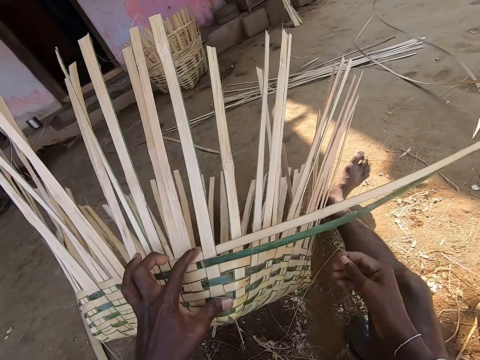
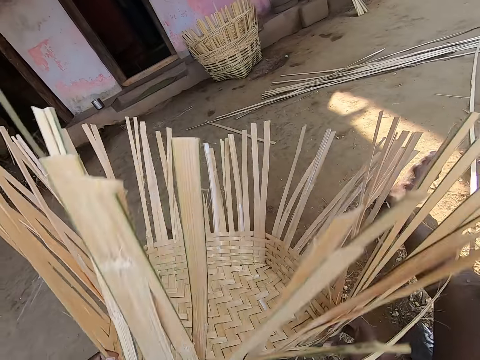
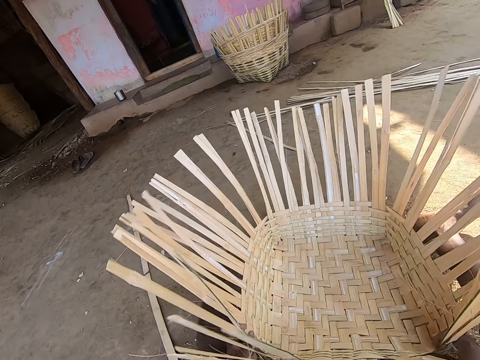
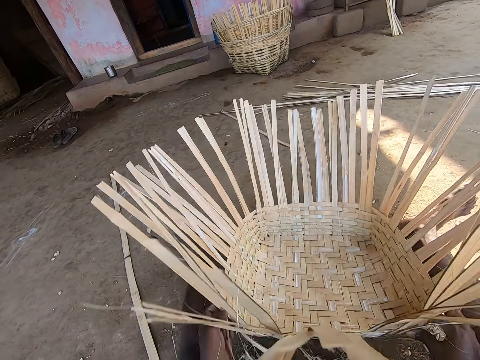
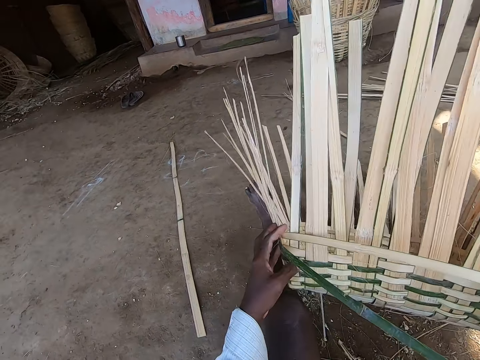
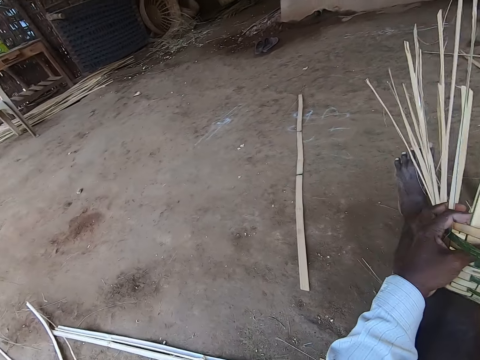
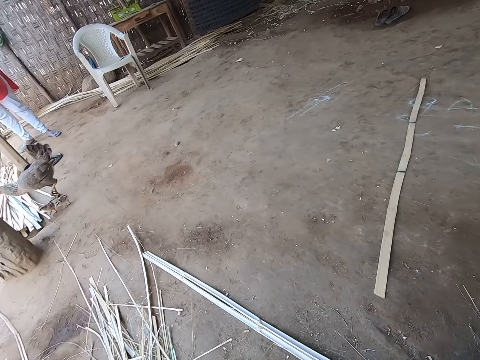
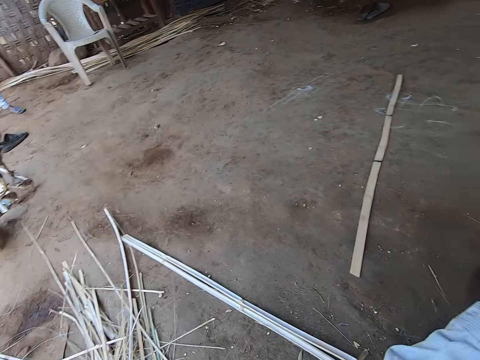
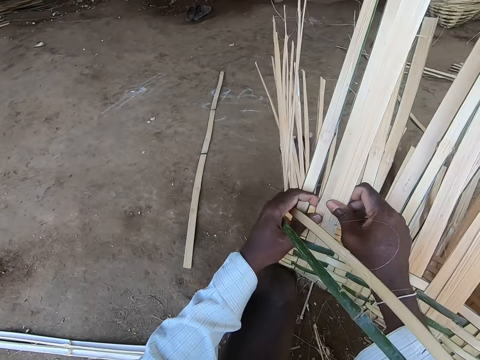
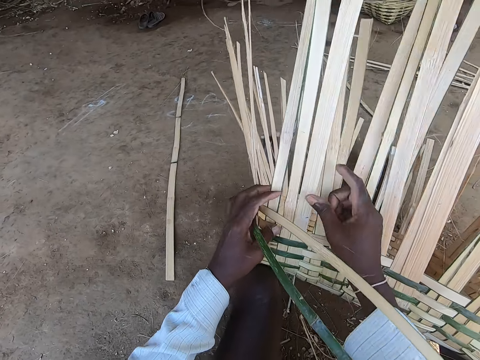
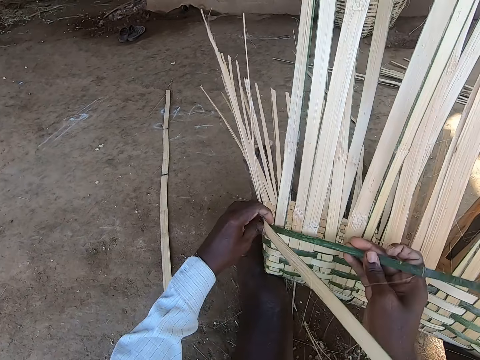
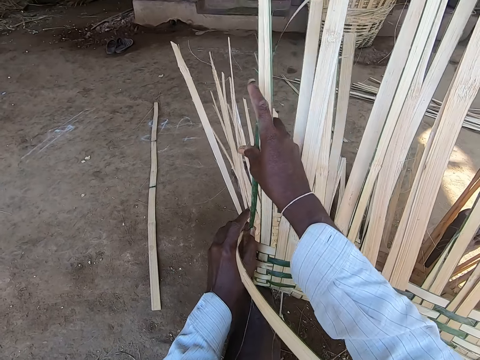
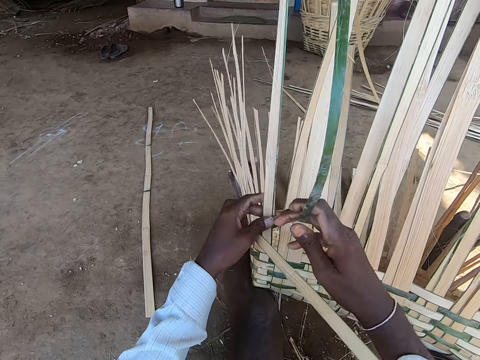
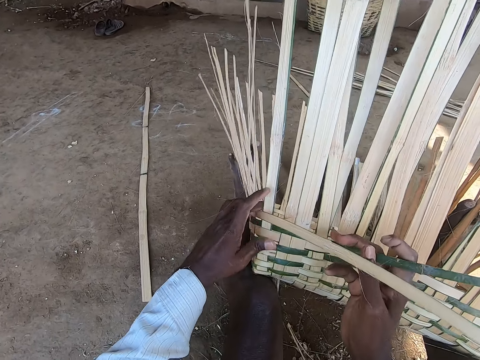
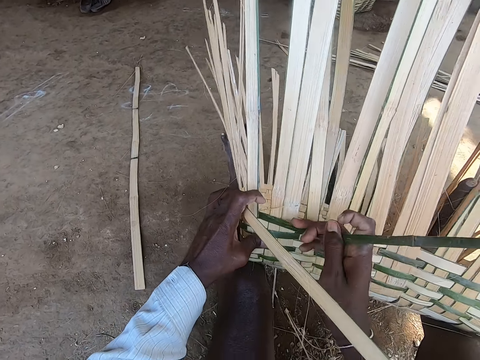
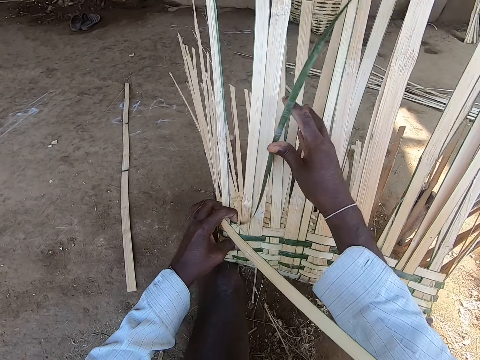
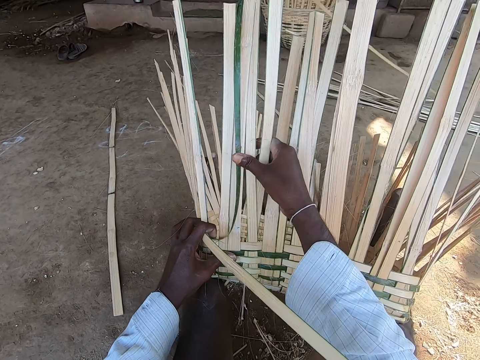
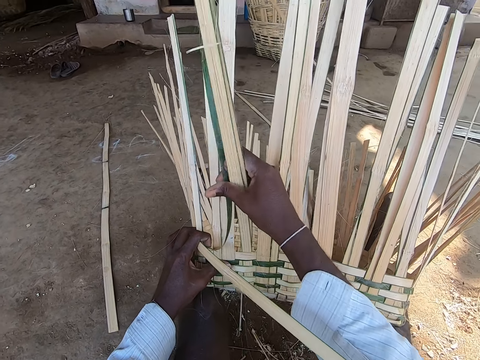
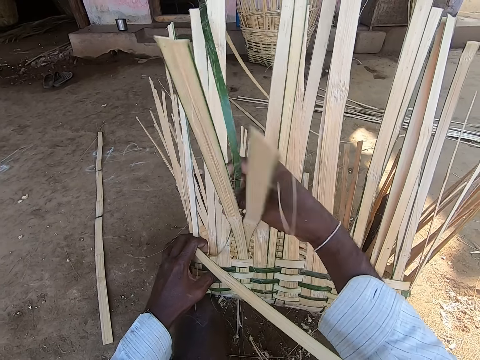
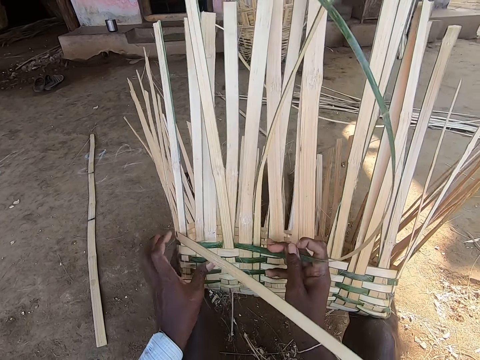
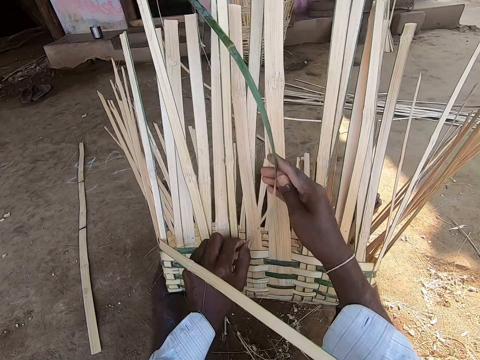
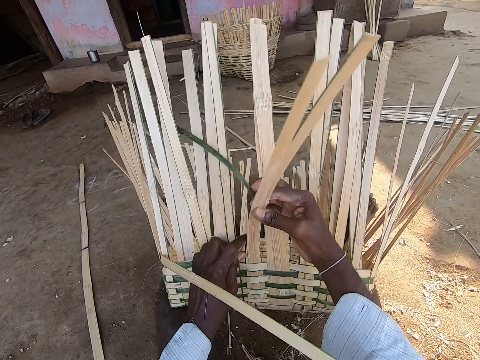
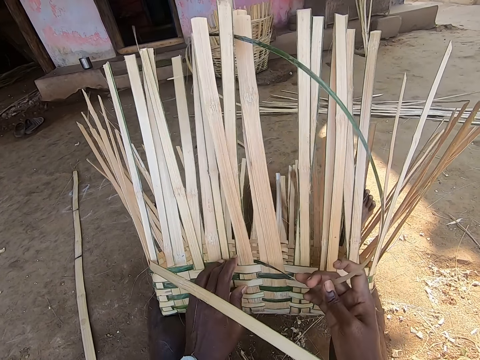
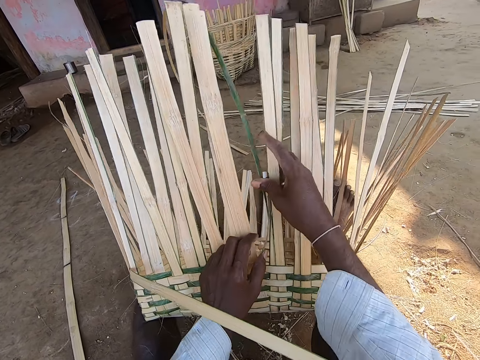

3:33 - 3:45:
The camera wearer turns the basket on the ground with his left hand. He holds the basket with his hands. He lifts the basket from the ground with his hands. He drops the basket in his hands on the ground. He lifts the basket off the ground with his hands. He adjusts the basket strip with his hands. He holds the bamboo strip in his right hand. He weaves the basket in his left hand with the bamboo strip in his right hand.

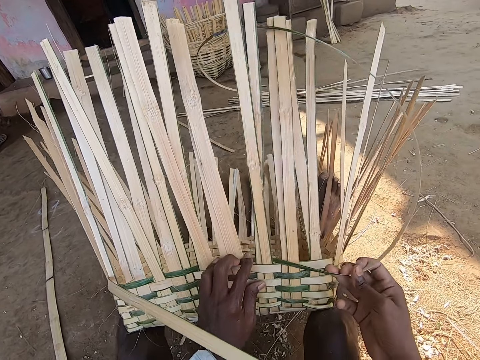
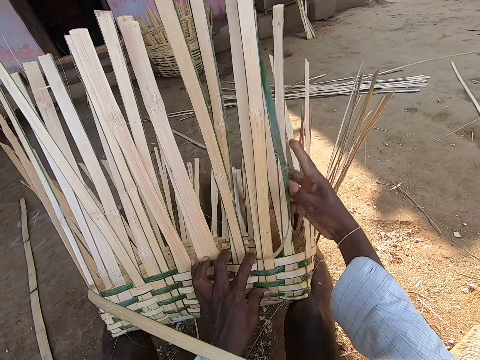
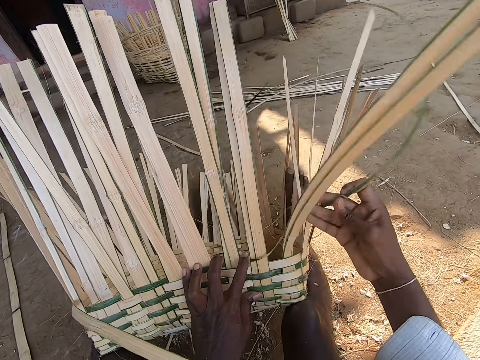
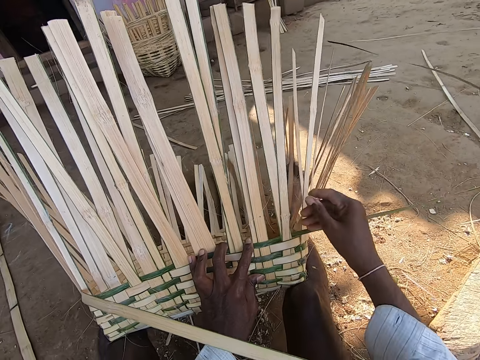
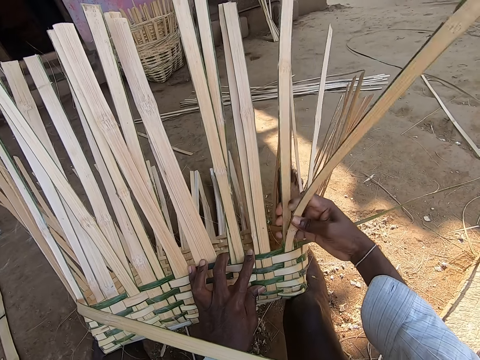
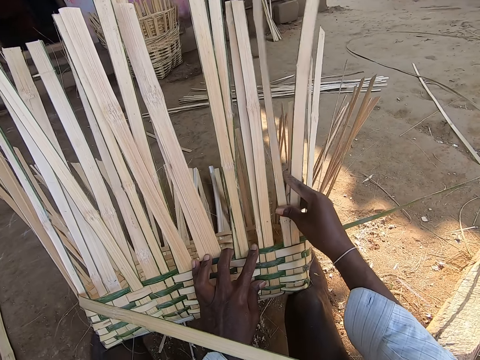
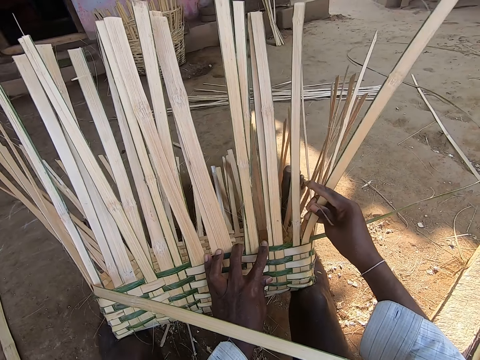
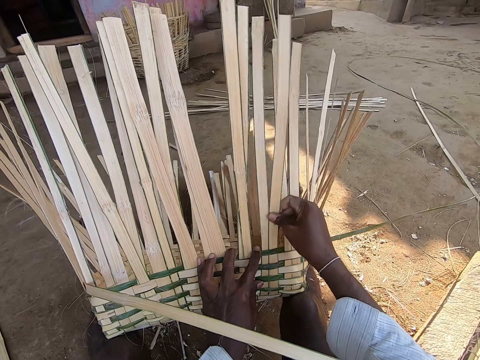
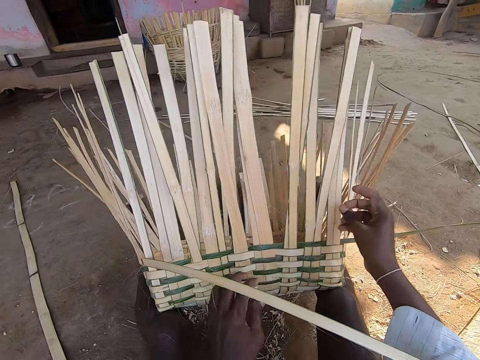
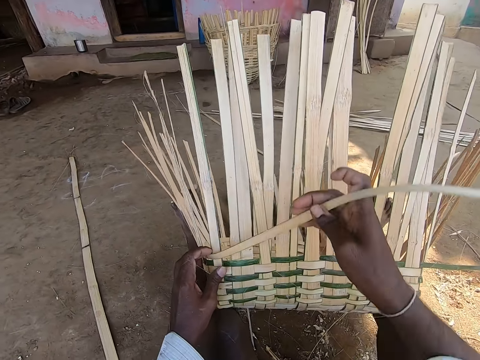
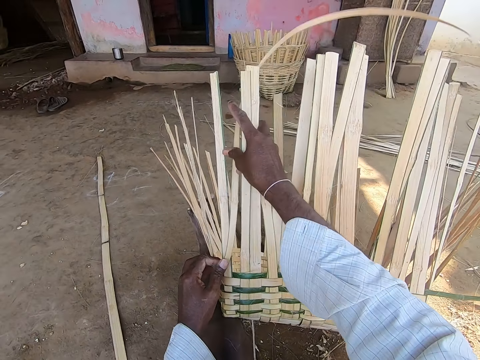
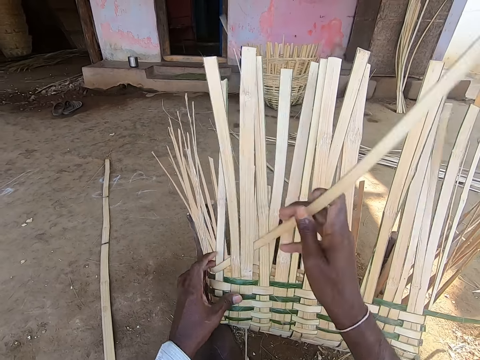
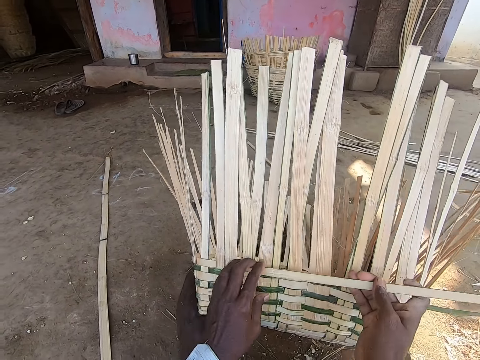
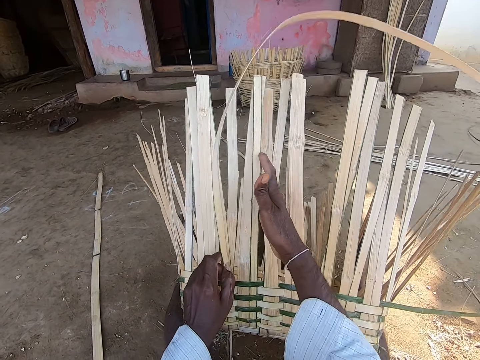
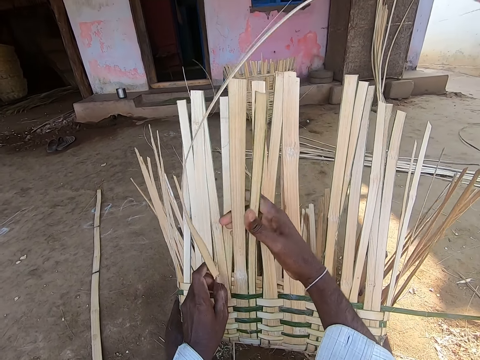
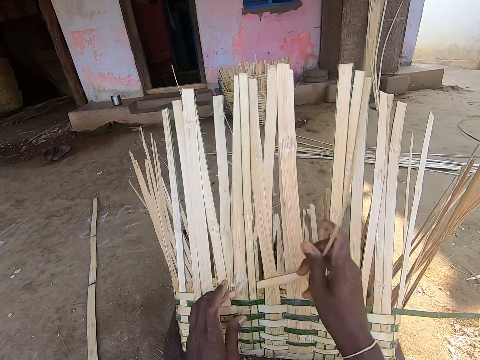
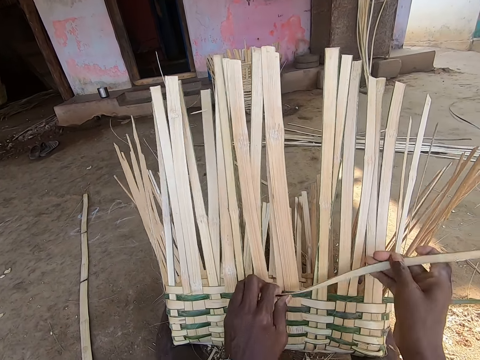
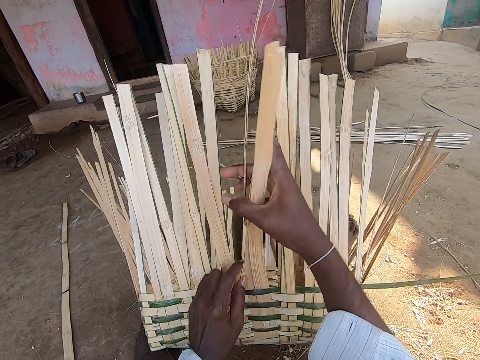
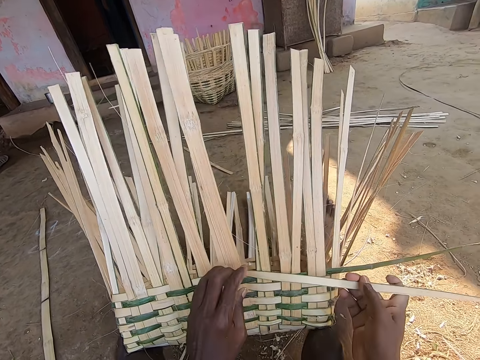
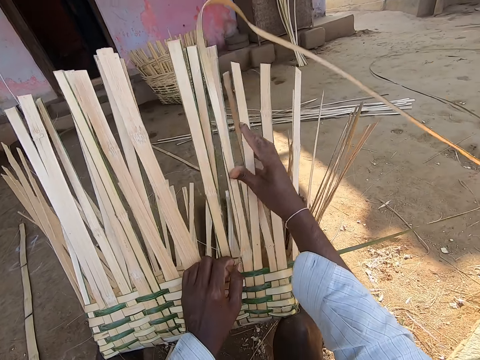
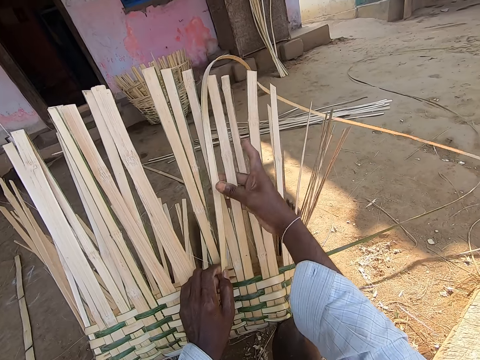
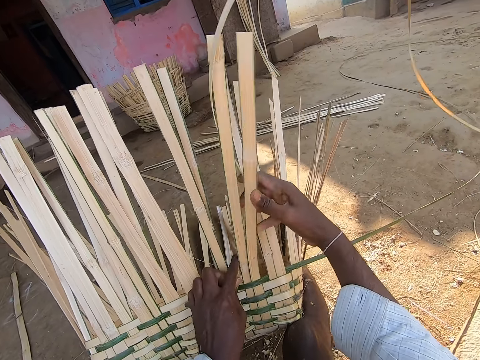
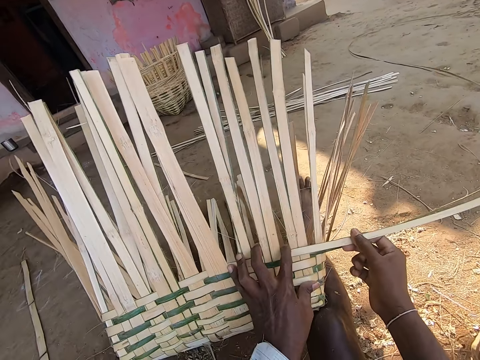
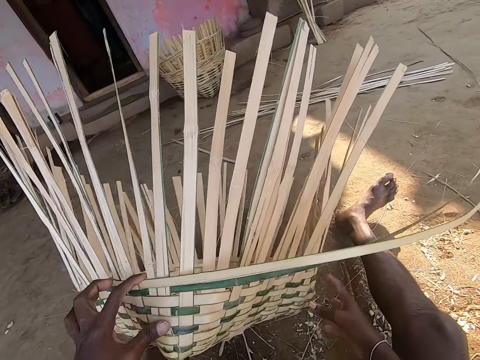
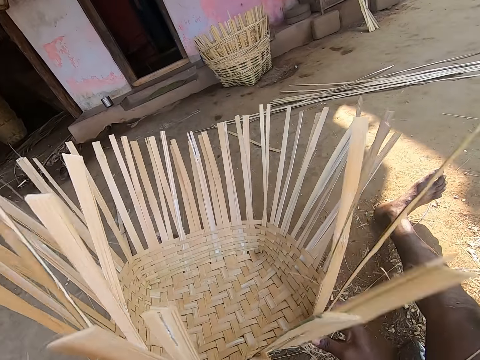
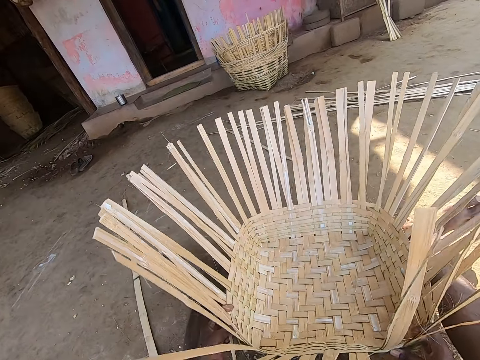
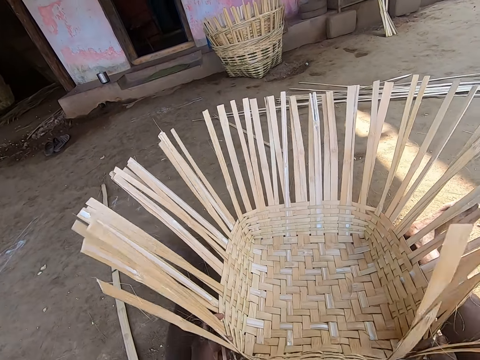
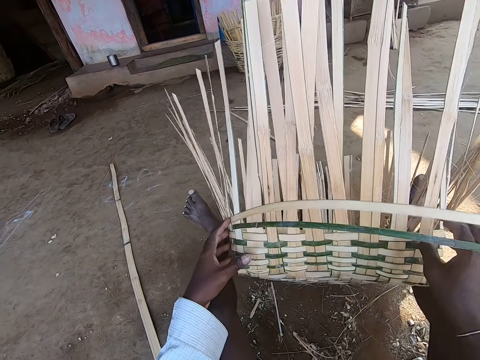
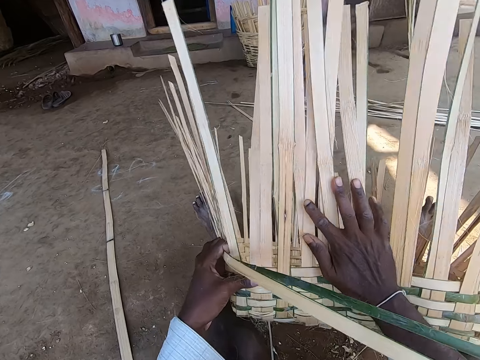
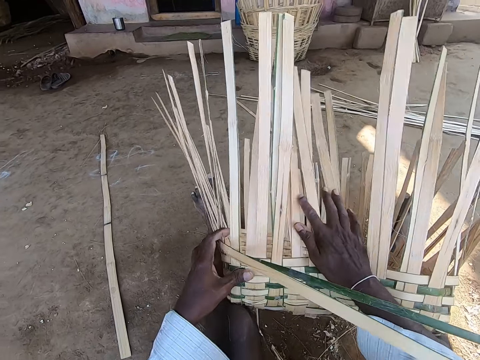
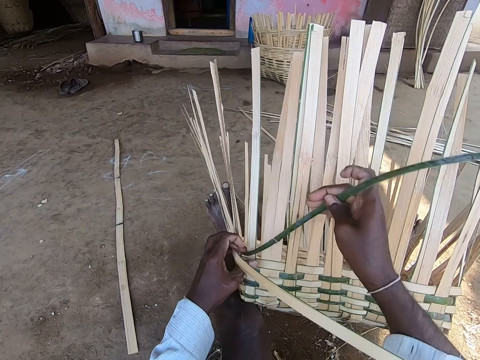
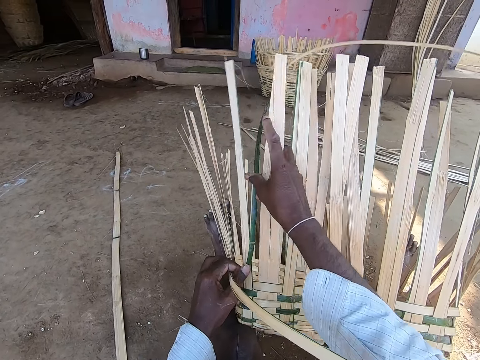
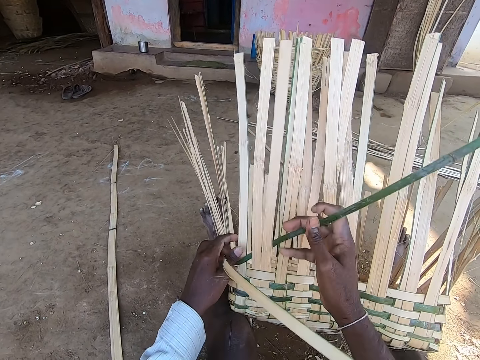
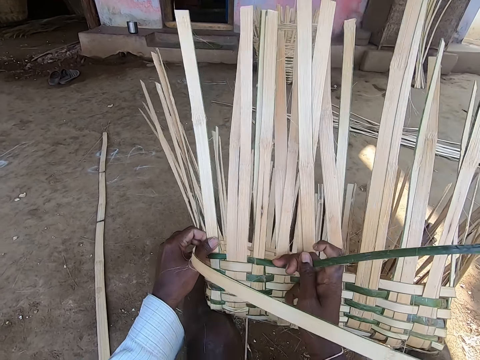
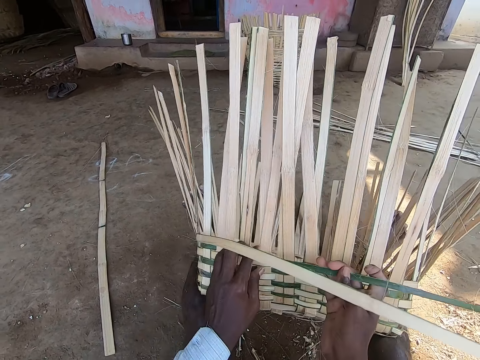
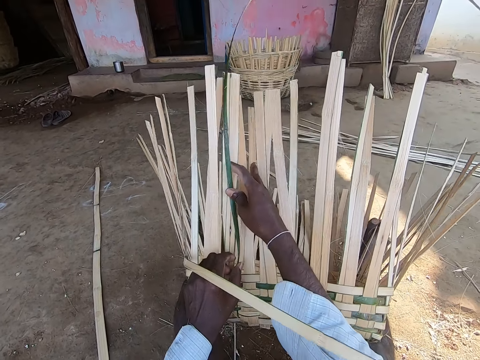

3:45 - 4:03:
The camera wearer adjusts the basket strip with his right hand. He picks the bamboo strip with his right hand. He weaves the basket in his left hand with the bamboo strip in his right hand. He turns the basket on the ground with his left hand. He holds the basket with his hands. He lifts the basket off the ground with his hands. He drops the basket in his hands on the ground. He lifts the basket off the ground with his hands. He bends the basket strip with his right hand. He picks the bamboo strip with his right hand. He weaves the basket in his left hand with the bamboo strip in his right hand.
